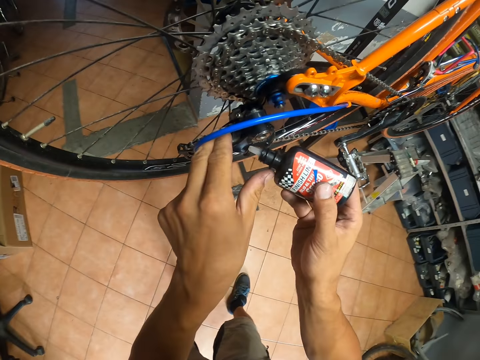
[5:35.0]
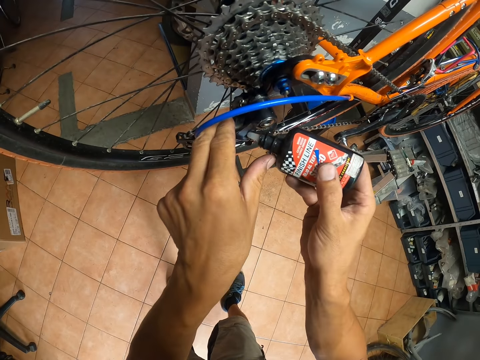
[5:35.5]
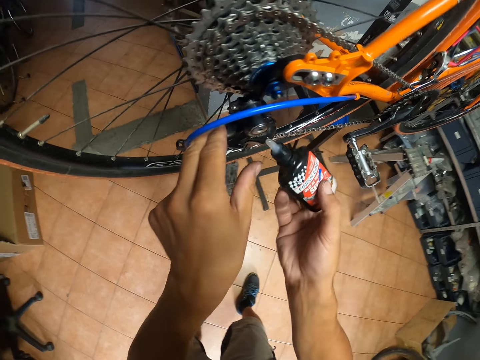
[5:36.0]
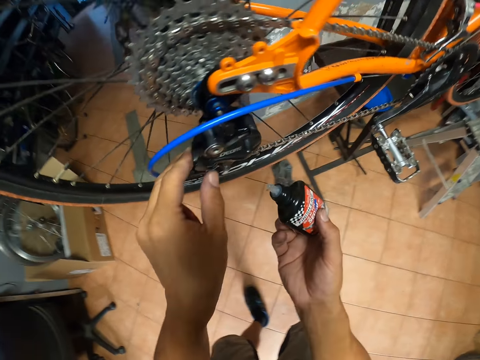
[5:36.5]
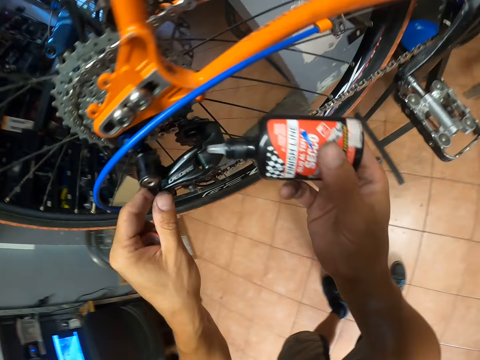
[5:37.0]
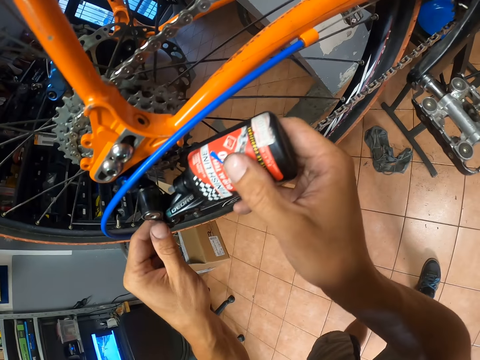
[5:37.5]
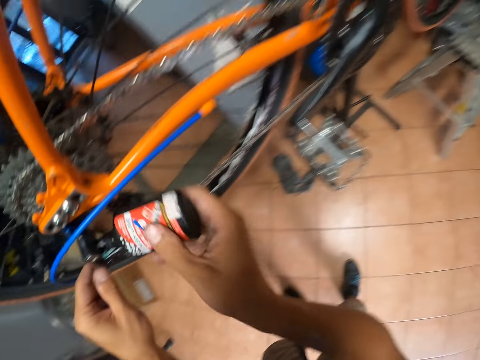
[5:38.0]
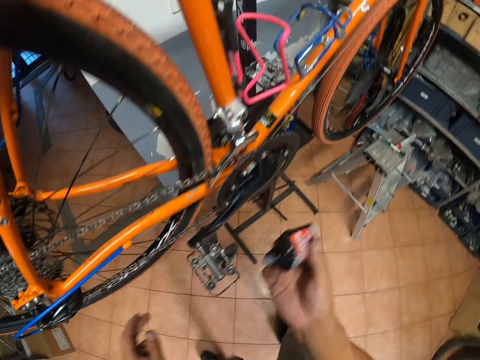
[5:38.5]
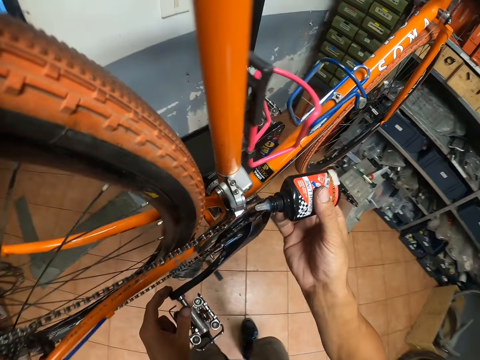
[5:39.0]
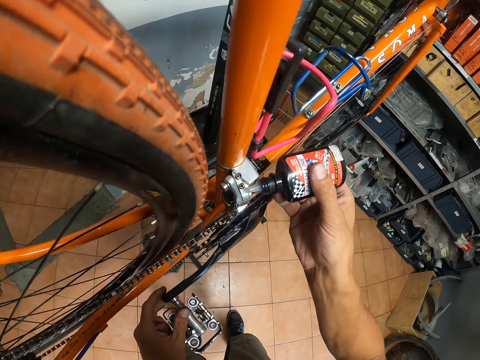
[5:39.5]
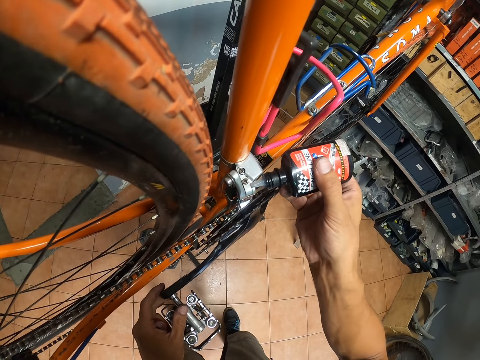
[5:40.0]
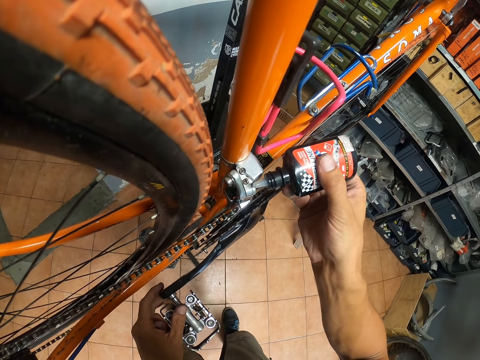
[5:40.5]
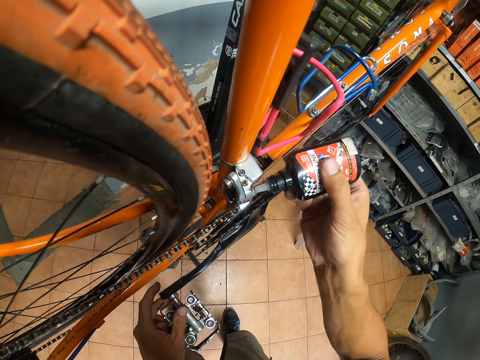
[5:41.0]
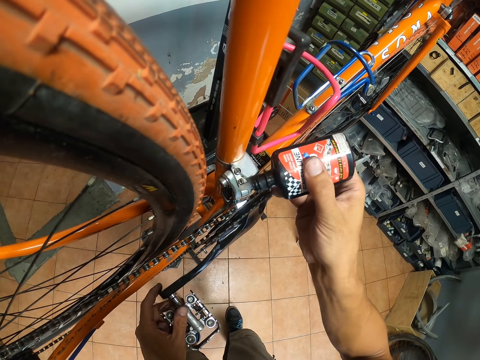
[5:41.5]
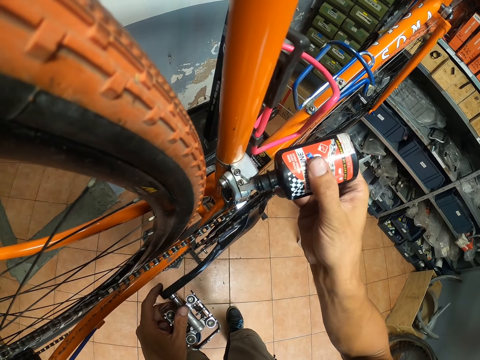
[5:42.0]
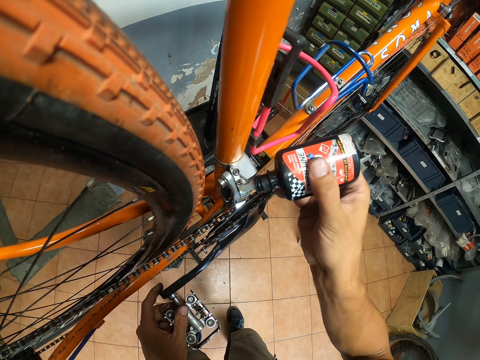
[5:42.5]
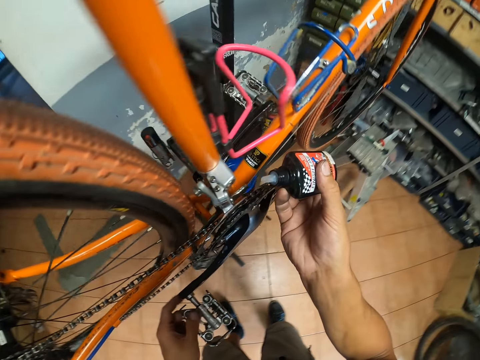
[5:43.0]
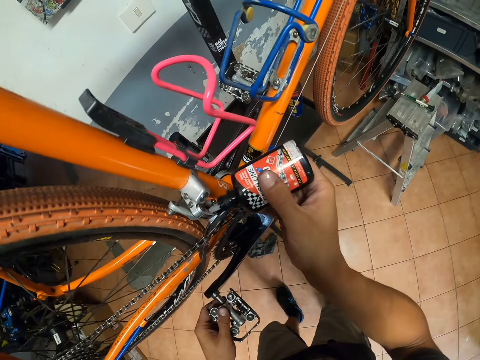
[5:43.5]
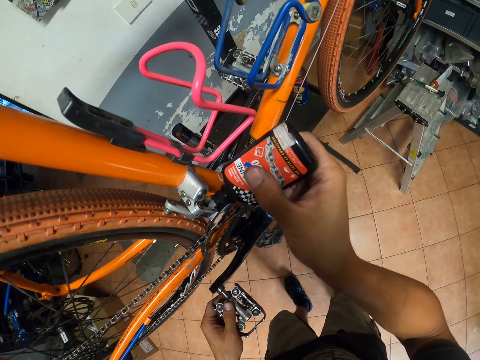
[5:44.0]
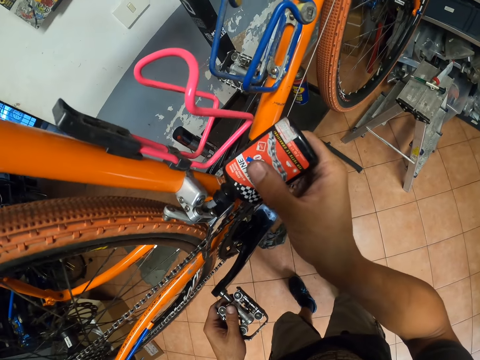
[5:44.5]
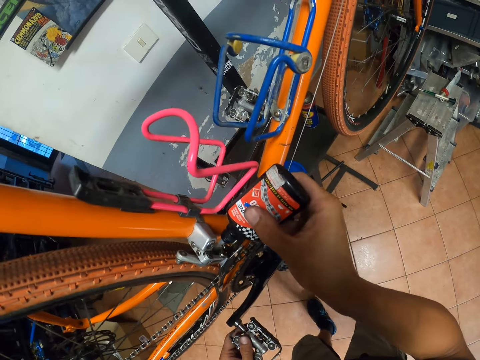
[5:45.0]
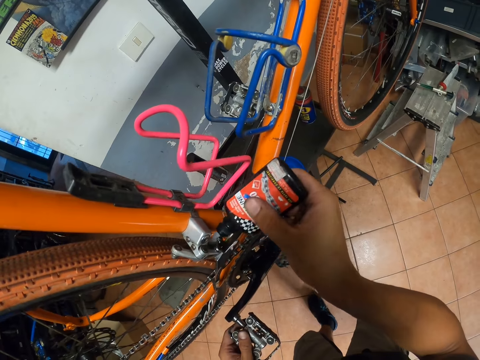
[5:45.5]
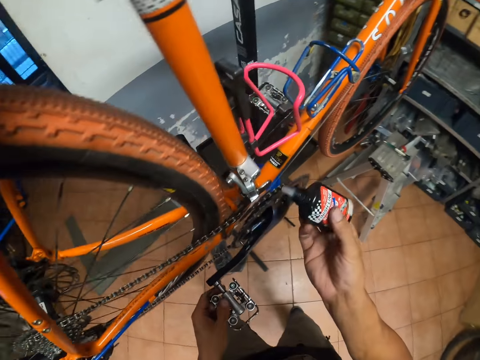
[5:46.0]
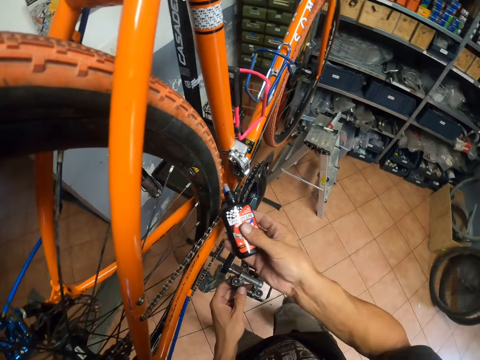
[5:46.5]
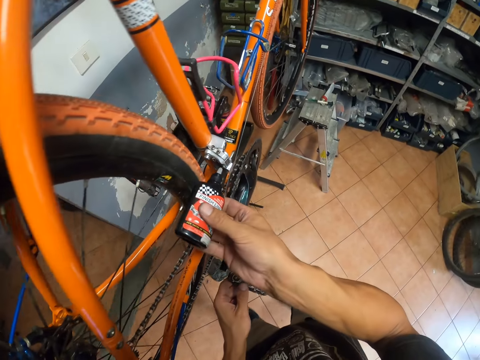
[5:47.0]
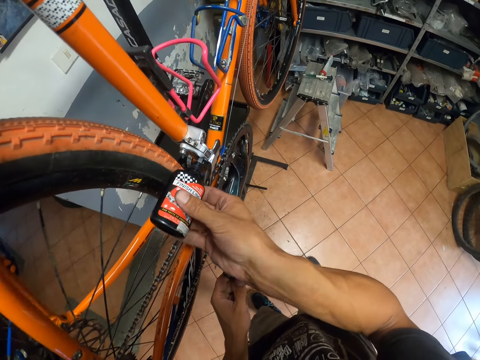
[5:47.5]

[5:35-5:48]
The camera wearer greases the rear derailleur of the bicycle with the grease in his right hand. He greases the front derailleur of the bicycle with the grease in his right hand.

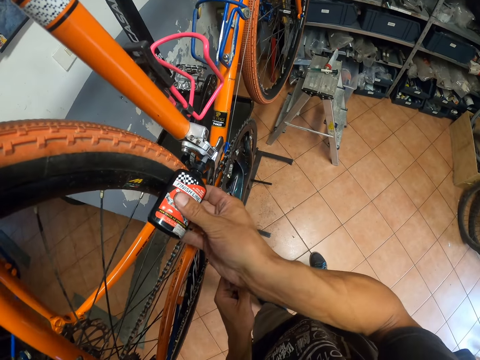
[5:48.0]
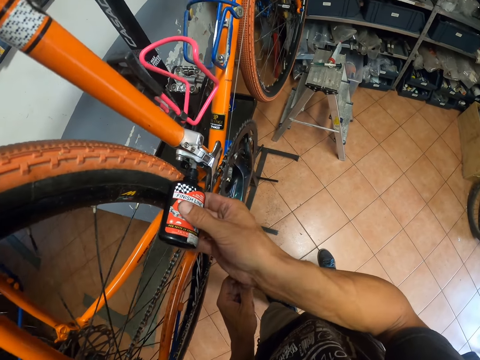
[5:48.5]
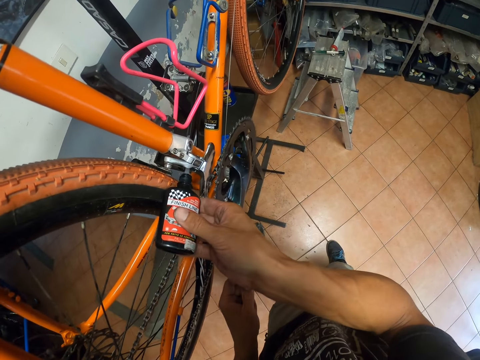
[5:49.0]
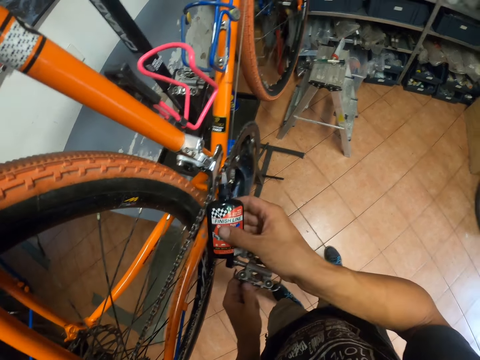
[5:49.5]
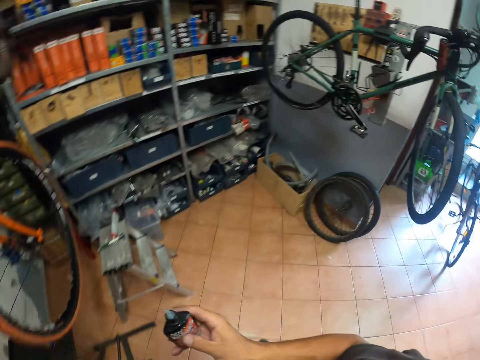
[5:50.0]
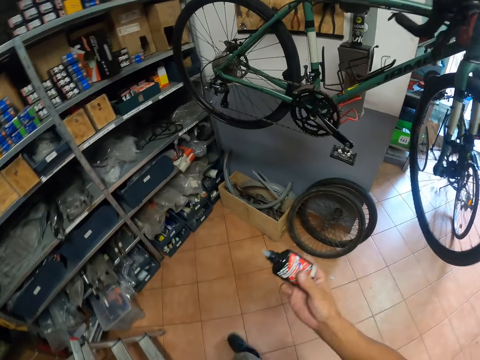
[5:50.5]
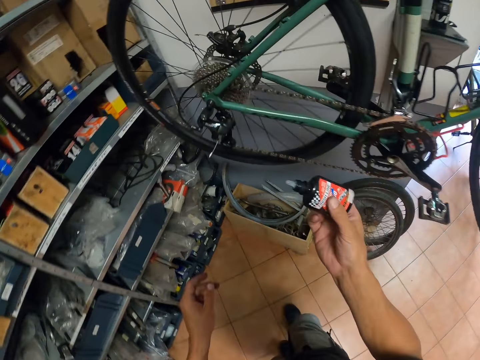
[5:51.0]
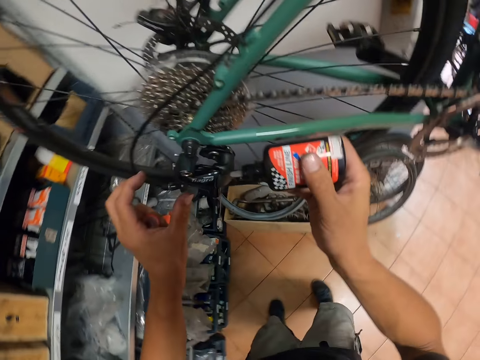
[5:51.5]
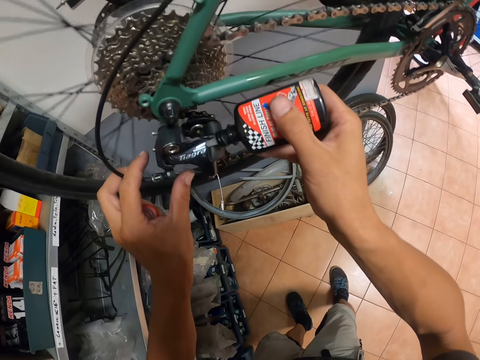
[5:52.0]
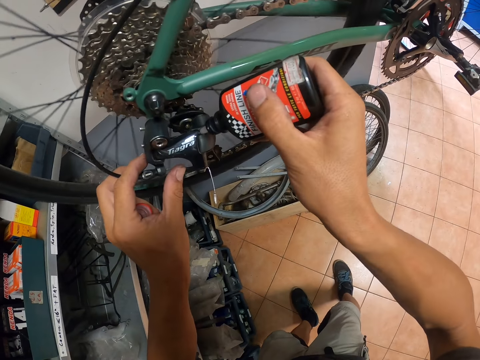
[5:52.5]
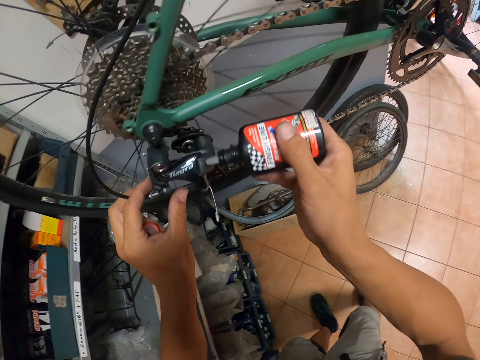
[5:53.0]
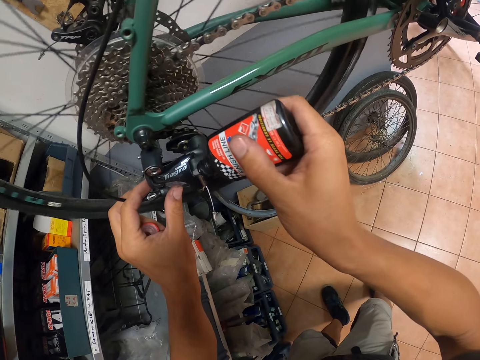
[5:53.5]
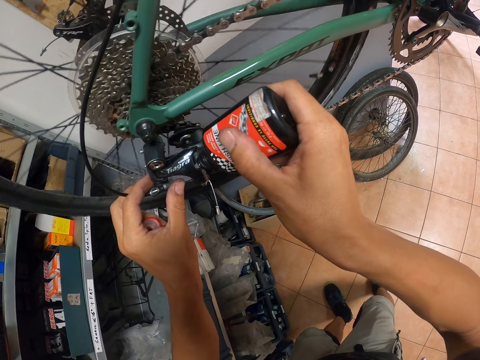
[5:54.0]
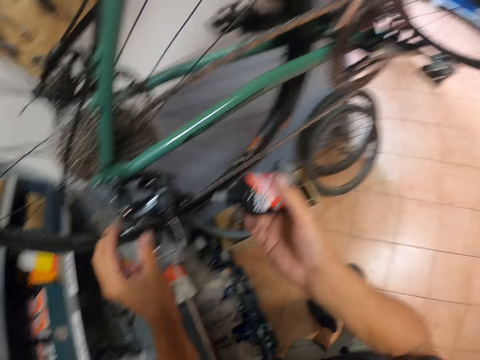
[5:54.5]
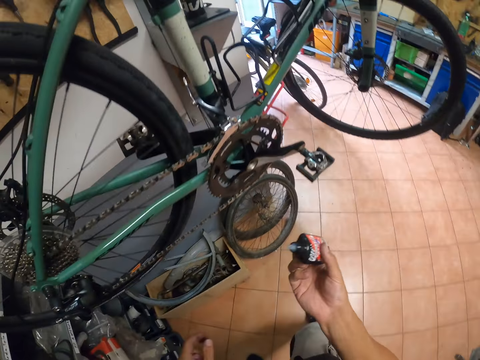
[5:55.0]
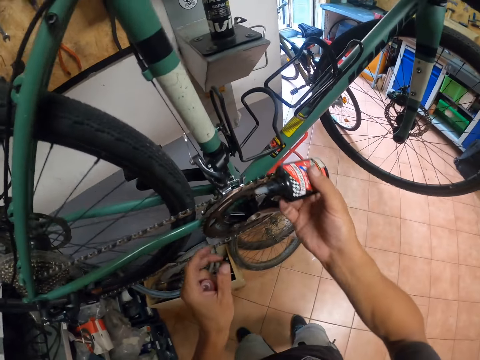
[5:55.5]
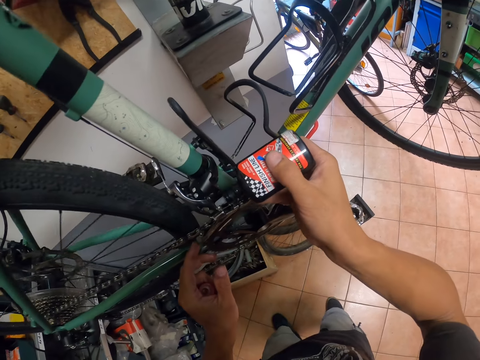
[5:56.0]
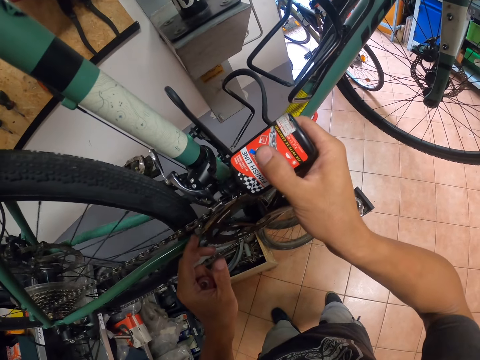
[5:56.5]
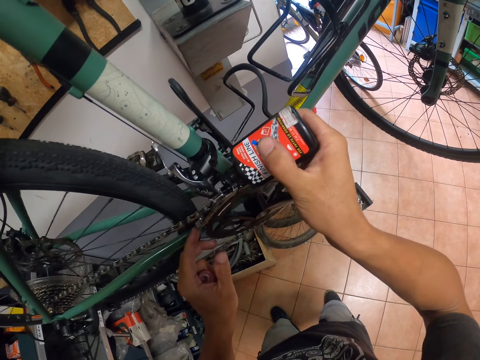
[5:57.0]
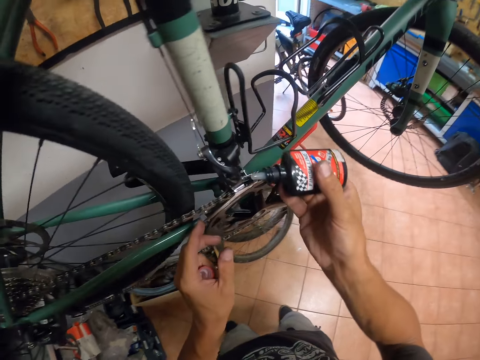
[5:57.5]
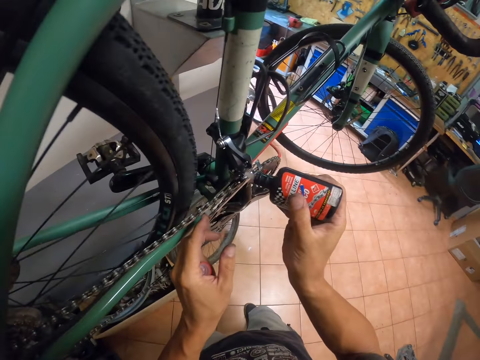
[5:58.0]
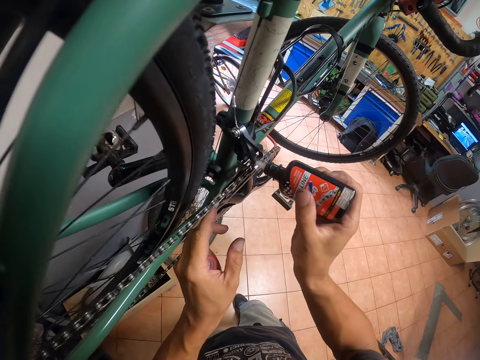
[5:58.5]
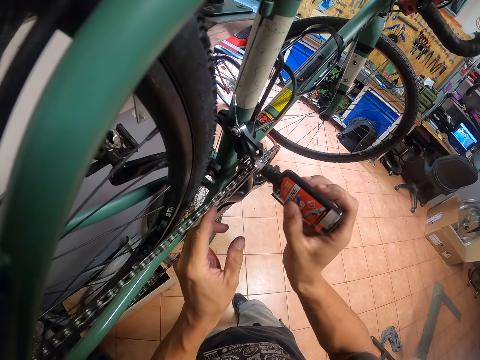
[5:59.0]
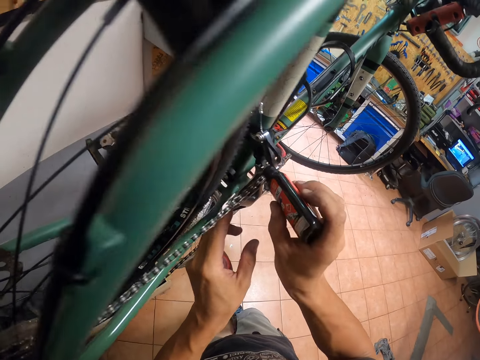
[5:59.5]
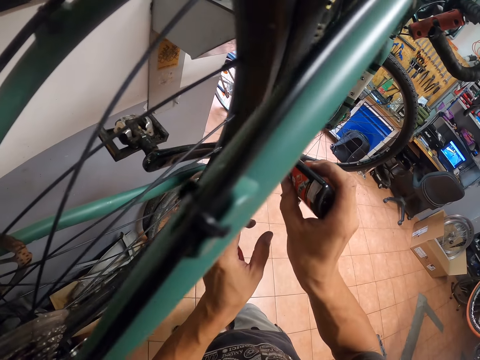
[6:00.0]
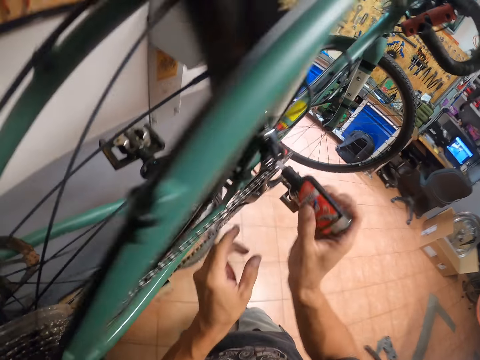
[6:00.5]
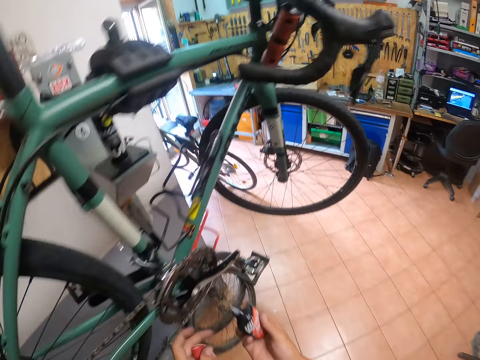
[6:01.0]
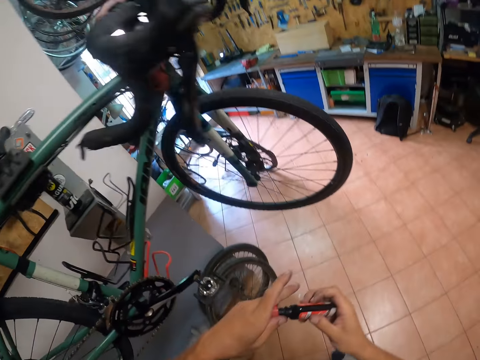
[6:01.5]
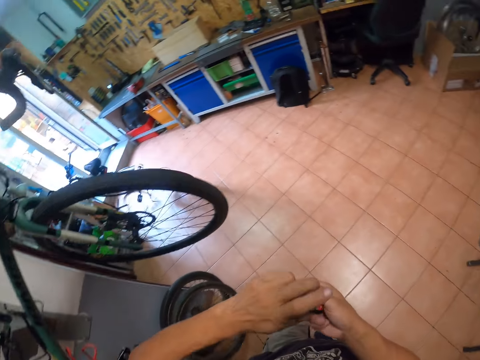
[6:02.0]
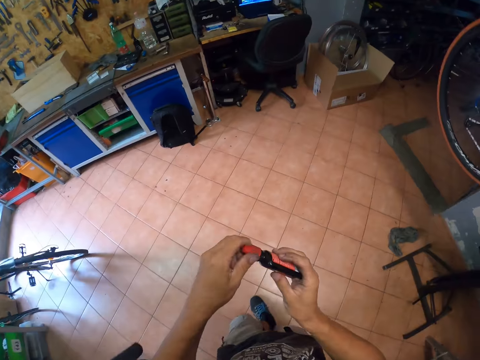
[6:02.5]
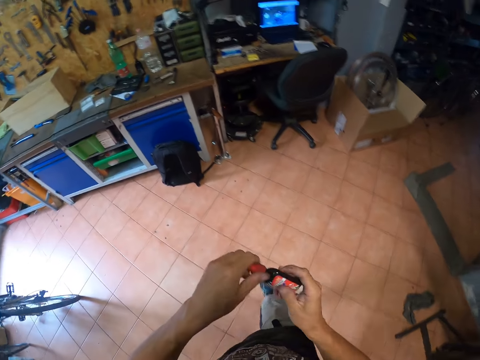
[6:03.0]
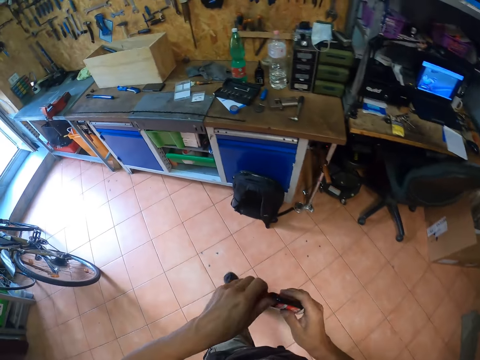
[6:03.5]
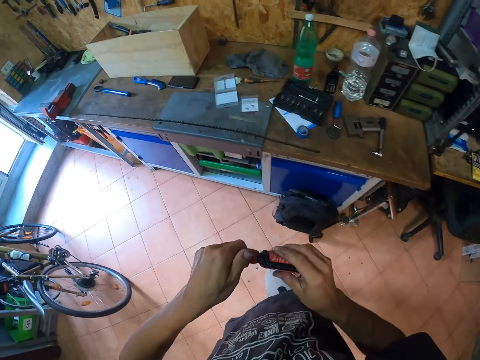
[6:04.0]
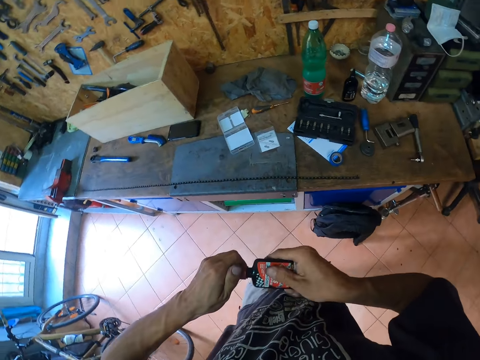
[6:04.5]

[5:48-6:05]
The camera wearer turns around. He greases the rear derailleur of the bicycle with the grease in his right hand. He greases the front derailleur of the bicycle with the grease in his right hand. He covers the grease in his right hand with the cover in his left hand. He walks around.
